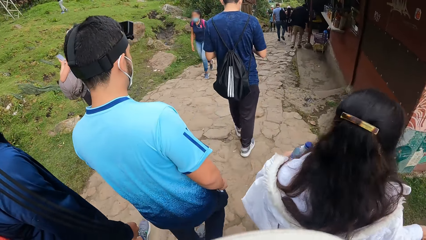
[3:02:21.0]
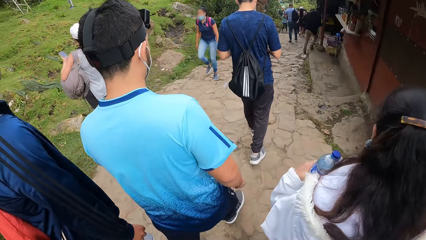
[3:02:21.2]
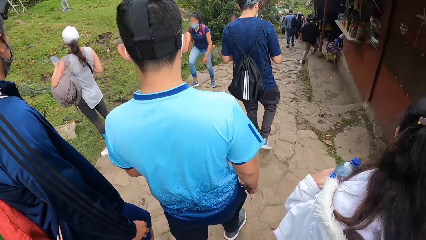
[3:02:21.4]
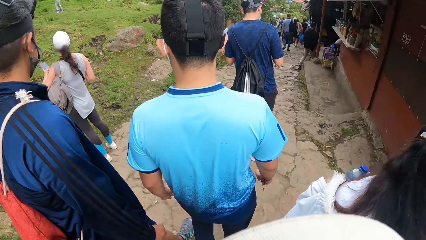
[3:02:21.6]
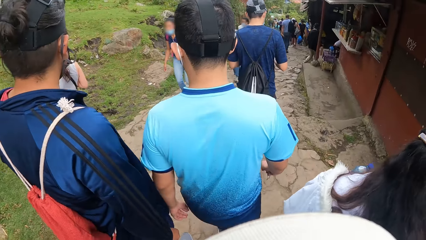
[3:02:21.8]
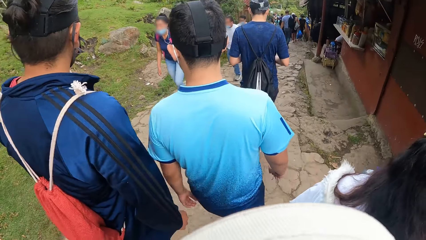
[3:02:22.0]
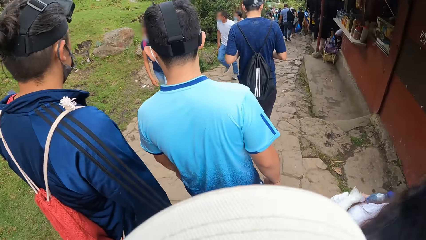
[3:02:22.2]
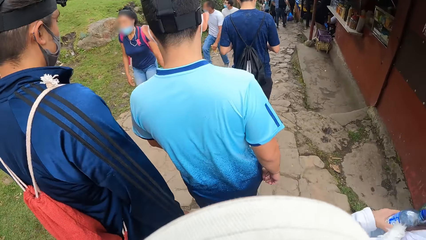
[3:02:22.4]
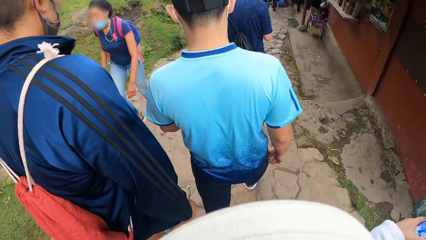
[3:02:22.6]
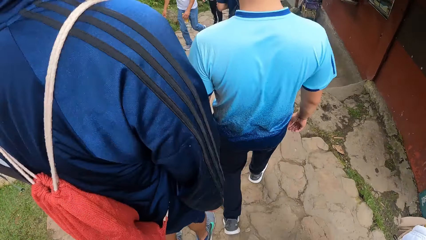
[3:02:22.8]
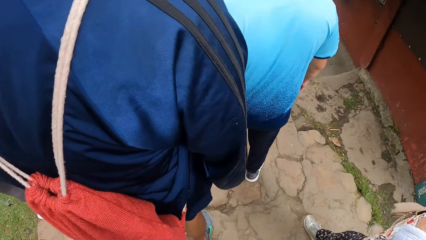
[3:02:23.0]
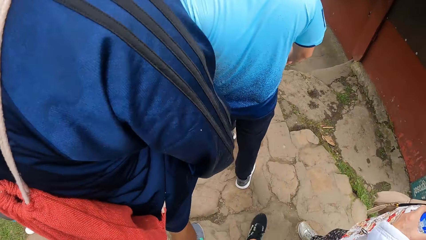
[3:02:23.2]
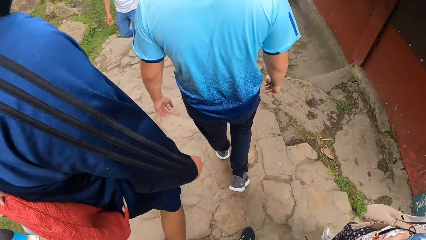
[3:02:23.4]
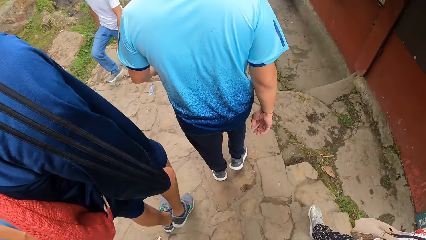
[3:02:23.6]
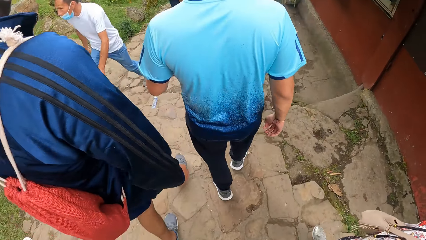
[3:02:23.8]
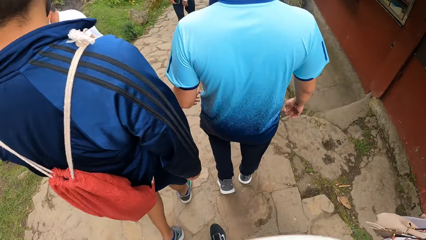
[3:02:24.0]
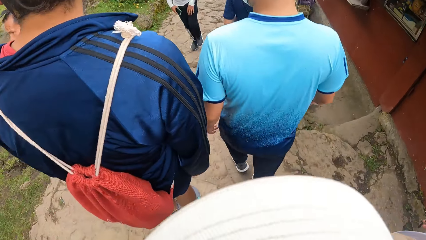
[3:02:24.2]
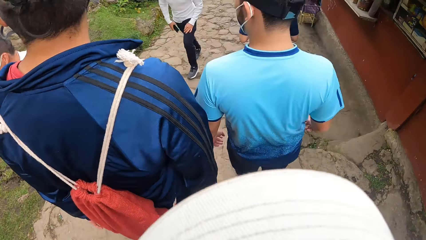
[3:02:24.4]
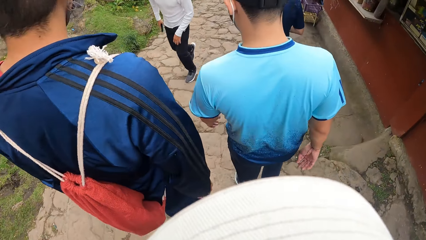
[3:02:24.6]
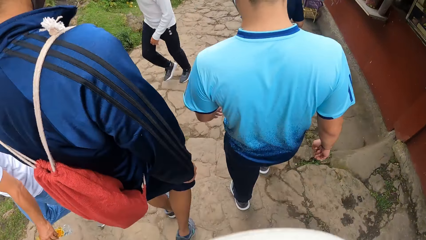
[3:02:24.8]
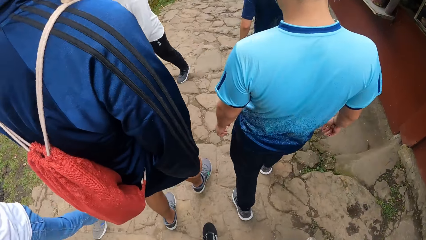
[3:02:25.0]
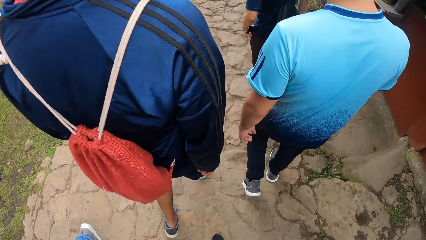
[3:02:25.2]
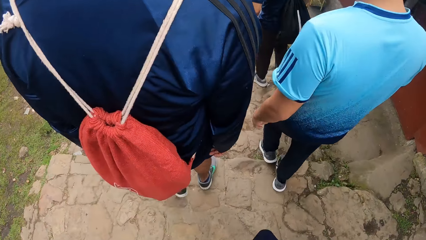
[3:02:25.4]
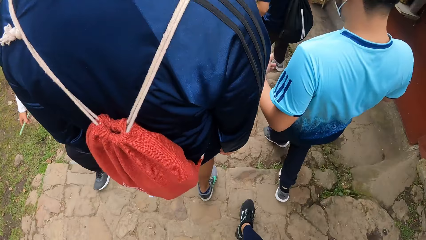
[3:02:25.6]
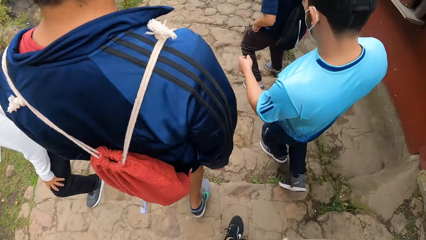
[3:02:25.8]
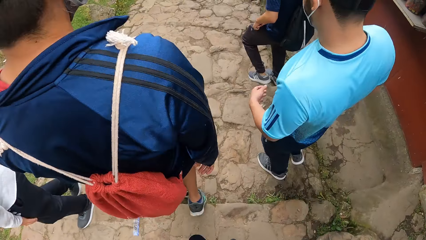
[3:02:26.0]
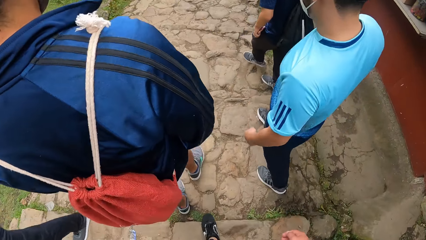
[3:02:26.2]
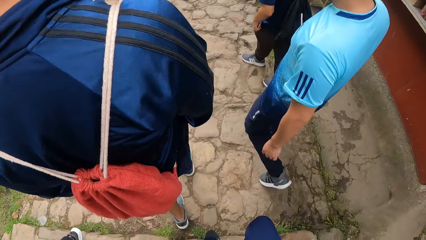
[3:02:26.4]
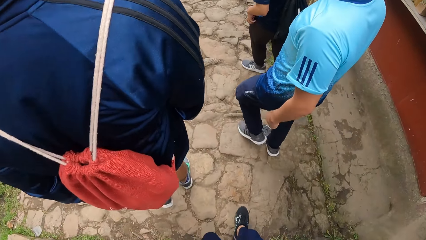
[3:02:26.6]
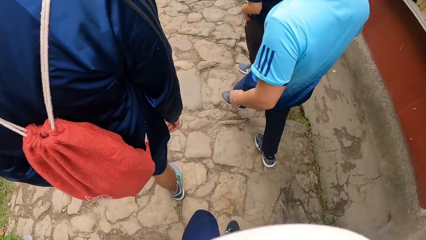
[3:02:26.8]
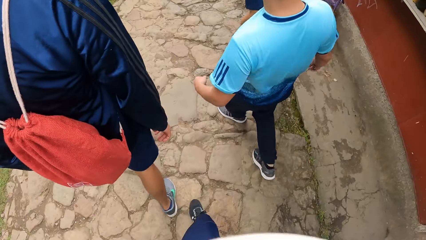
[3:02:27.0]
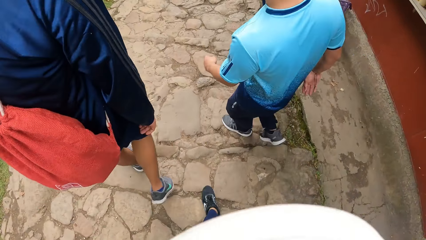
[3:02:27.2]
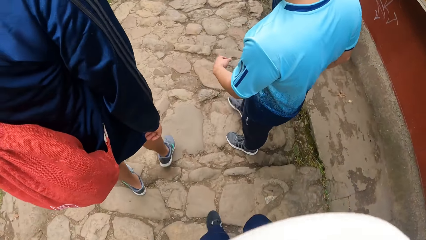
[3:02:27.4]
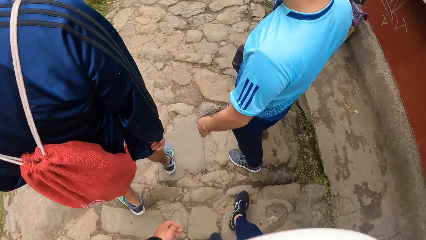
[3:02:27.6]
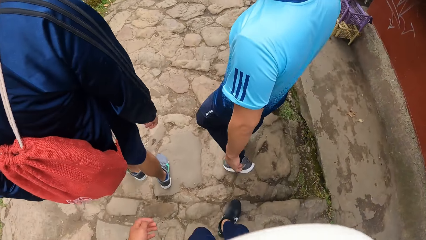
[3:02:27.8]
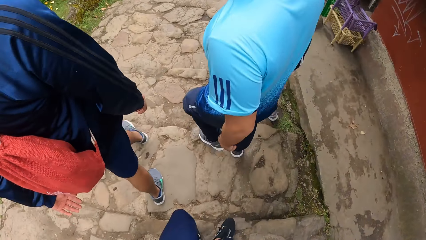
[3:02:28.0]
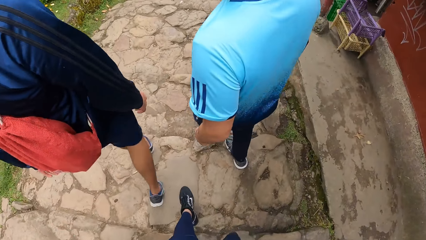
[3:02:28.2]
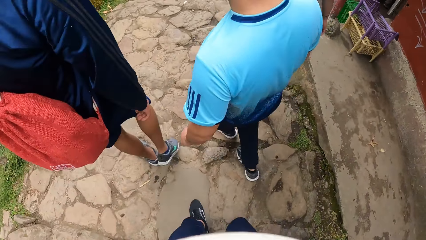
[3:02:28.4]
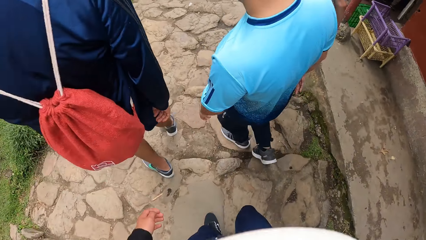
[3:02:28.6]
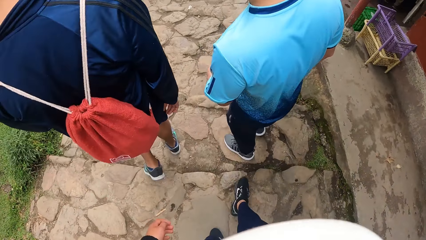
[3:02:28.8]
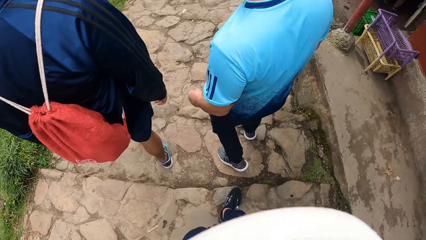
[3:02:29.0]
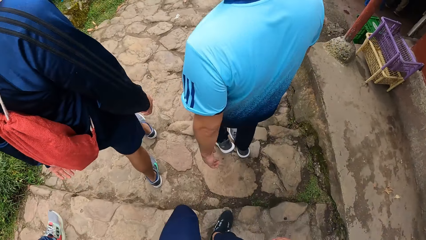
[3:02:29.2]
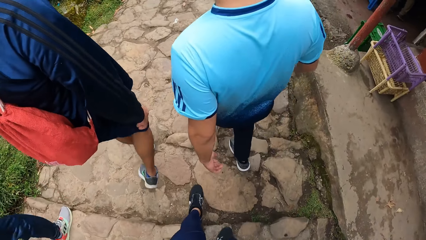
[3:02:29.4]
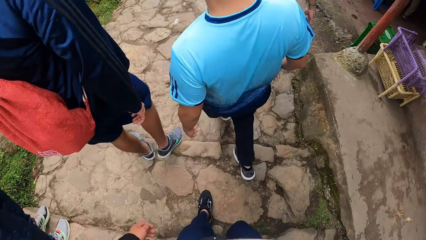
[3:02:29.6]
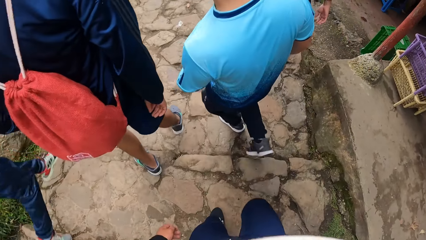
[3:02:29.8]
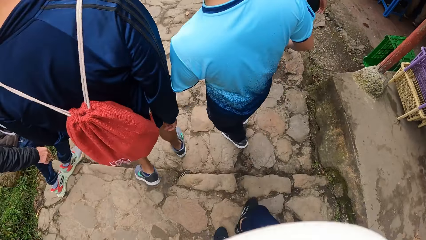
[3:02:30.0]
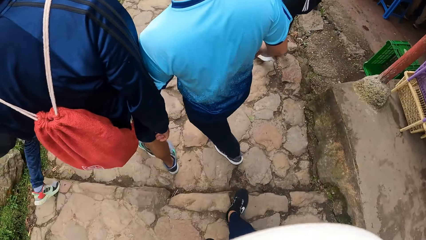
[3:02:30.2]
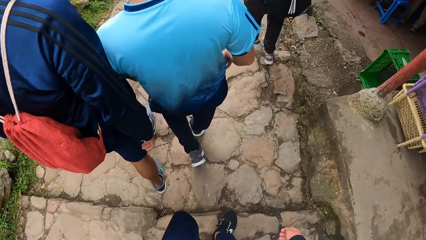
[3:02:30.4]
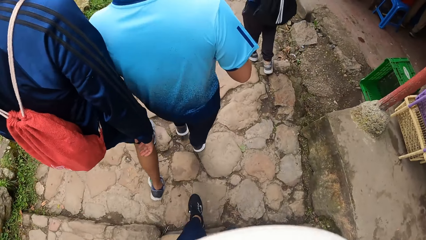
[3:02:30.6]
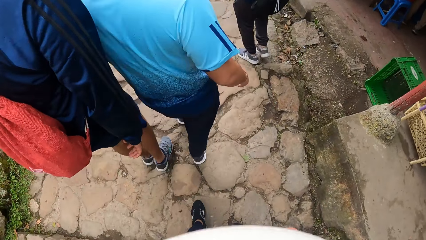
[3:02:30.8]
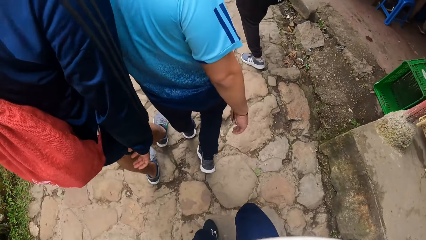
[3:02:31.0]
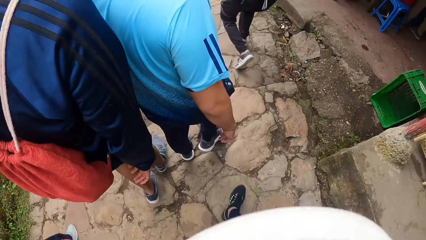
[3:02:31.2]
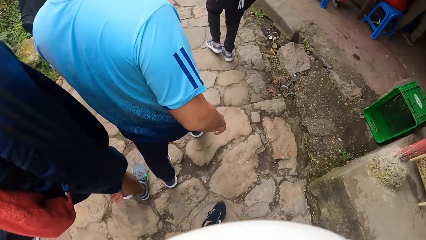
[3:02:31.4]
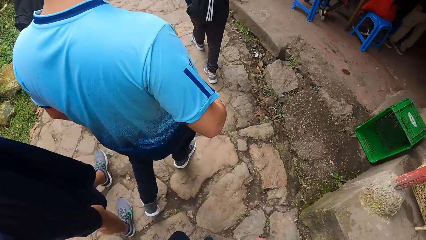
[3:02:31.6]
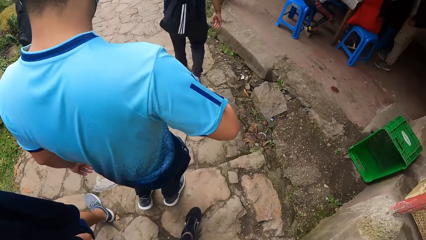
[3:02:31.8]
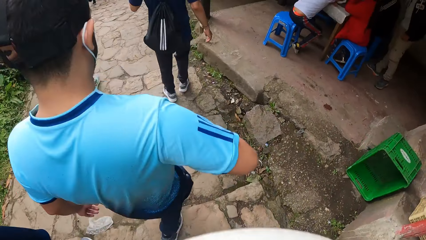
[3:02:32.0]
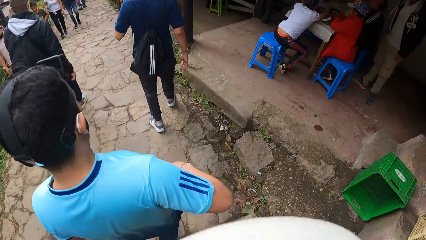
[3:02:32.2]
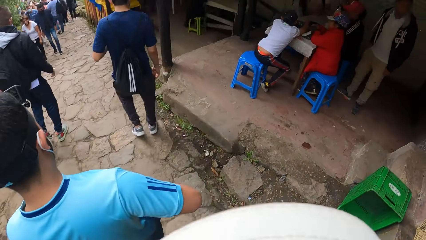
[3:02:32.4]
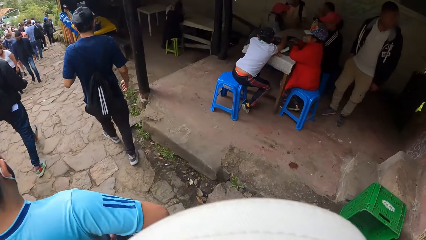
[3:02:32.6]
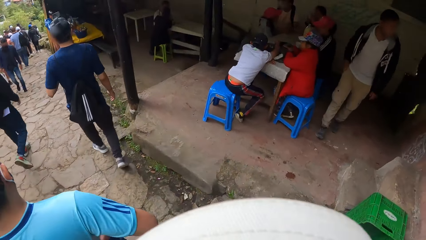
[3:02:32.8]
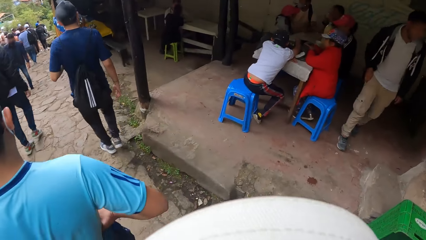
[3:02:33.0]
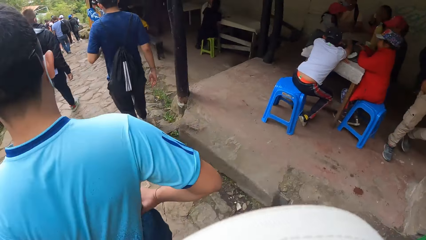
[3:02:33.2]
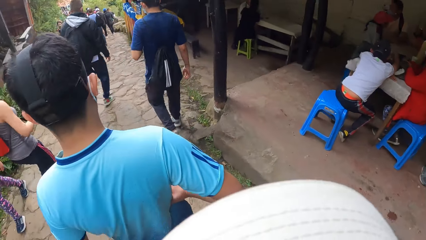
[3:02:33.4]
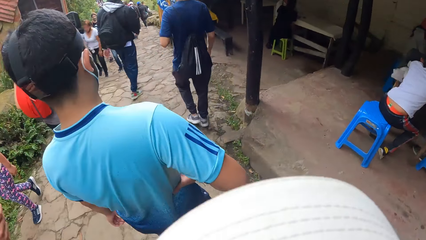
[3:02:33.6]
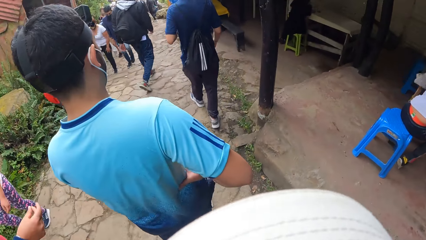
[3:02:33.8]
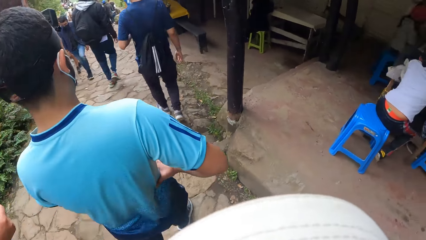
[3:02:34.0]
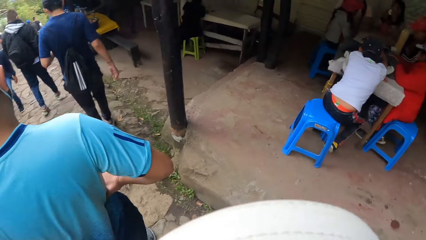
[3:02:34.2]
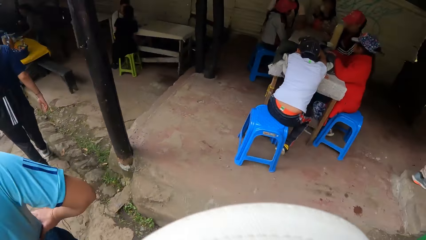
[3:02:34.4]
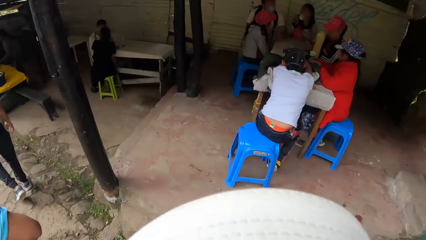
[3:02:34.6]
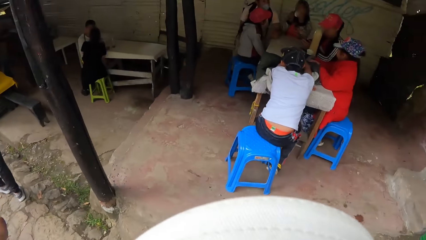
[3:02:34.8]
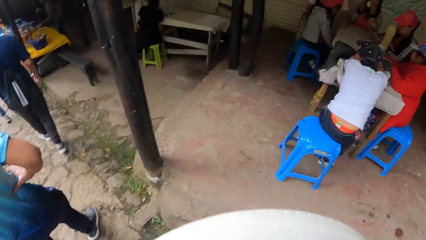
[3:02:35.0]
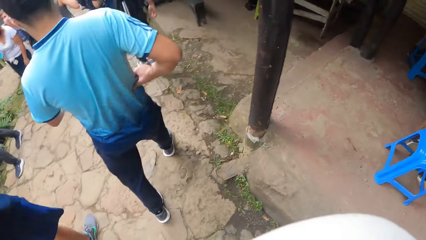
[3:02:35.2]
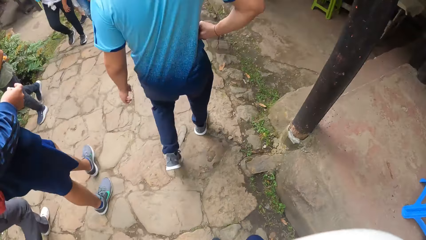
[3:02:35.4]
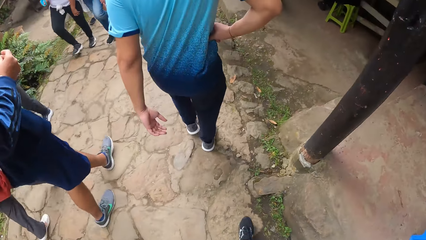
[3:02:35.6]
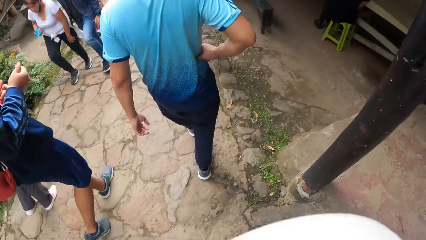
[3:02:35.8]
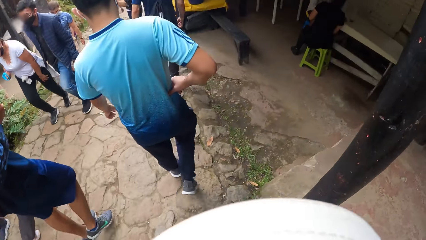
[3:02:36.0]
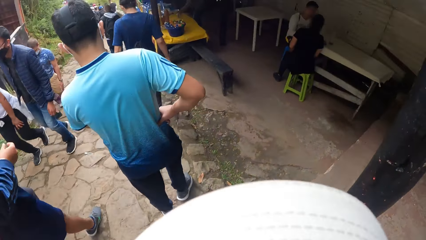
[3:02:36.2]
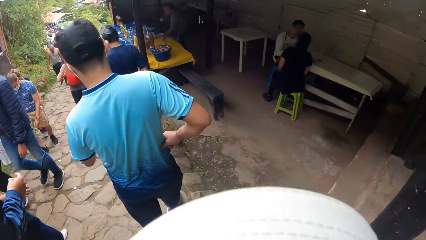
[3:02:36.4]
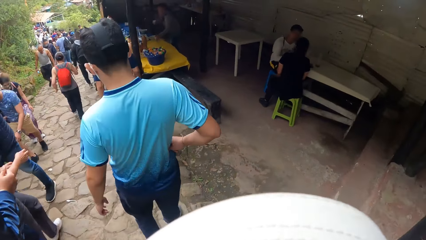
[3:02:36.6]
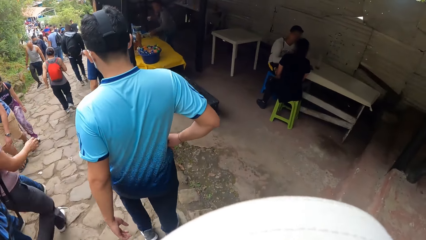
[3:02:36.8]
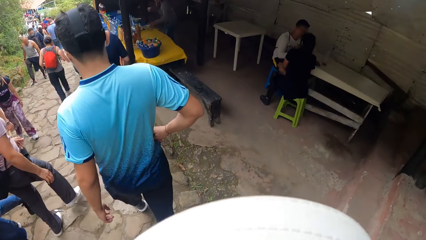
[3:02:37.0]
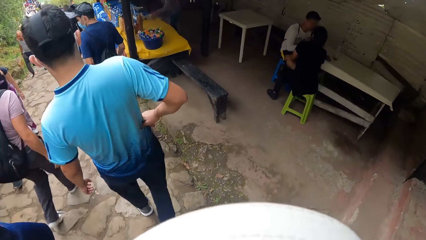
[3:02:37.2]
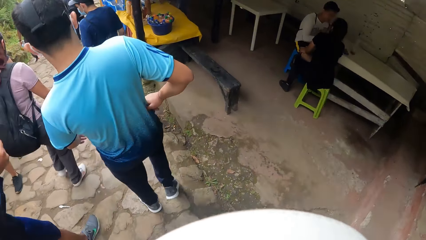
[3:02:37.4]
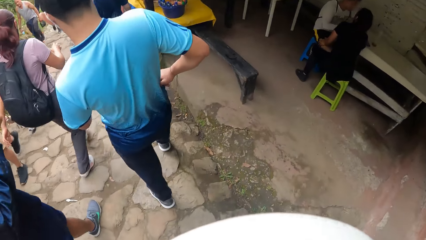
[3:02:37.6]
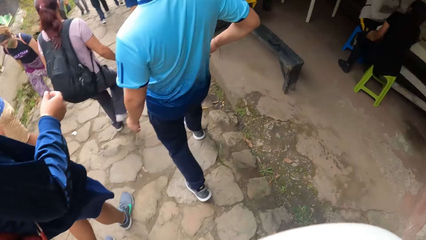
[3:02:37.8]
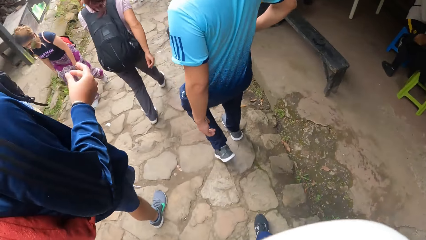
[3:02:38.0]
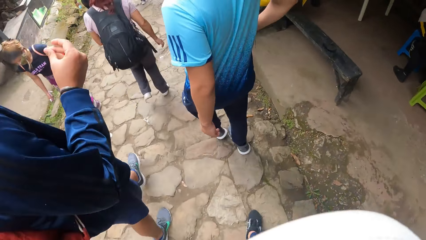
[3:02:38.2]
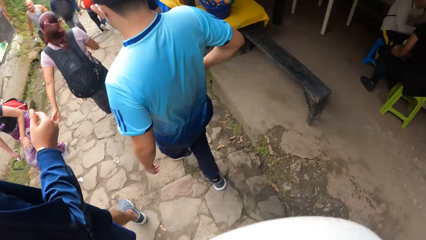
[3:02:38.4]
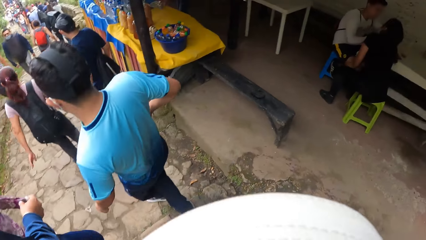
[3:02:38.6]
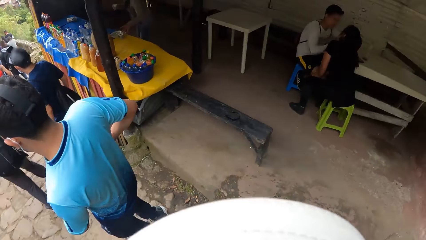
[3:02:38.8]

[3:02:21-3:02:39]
A person puts a phone in a pocket. The person hikes down the mountain.
